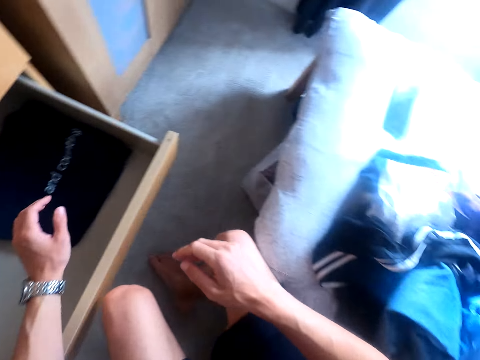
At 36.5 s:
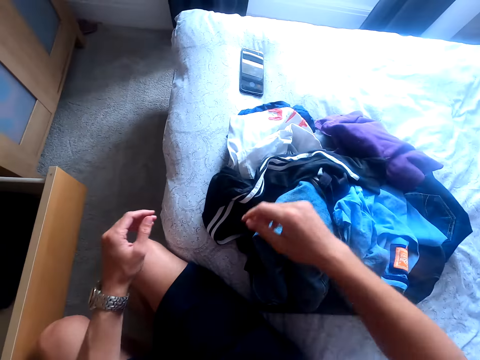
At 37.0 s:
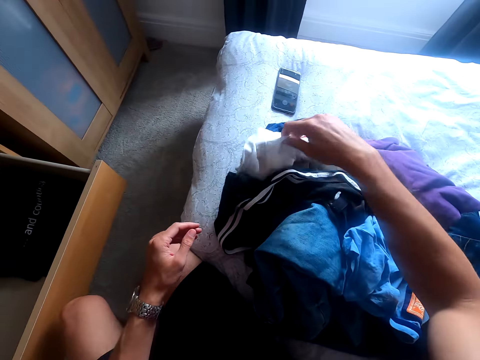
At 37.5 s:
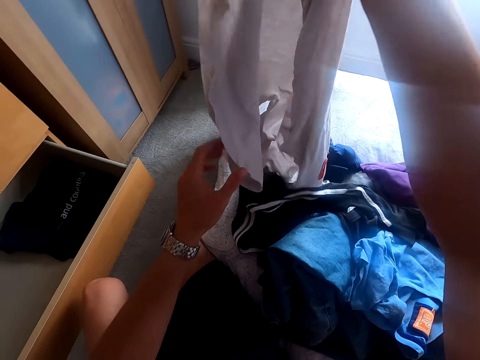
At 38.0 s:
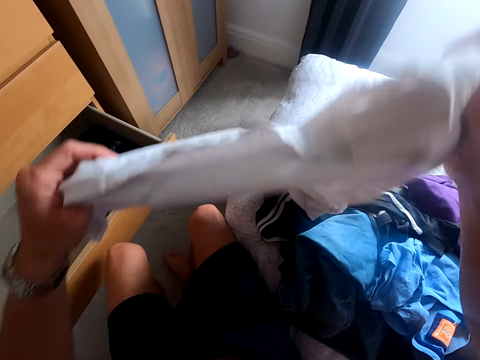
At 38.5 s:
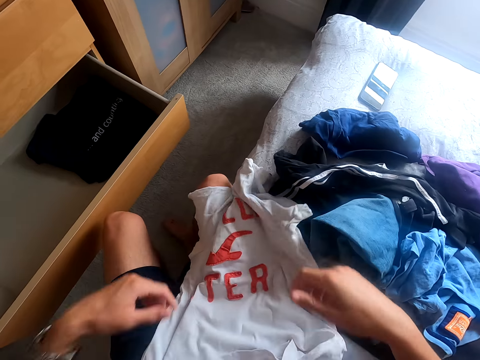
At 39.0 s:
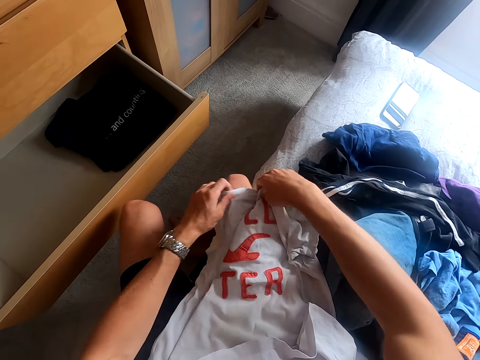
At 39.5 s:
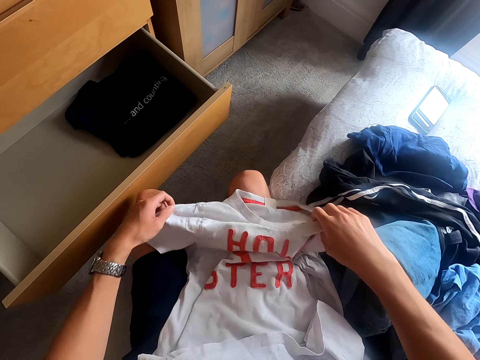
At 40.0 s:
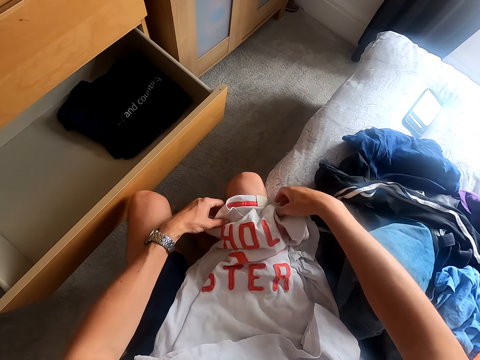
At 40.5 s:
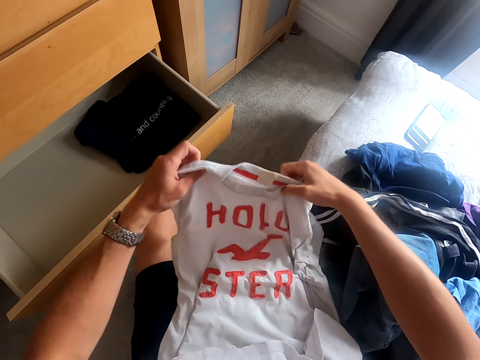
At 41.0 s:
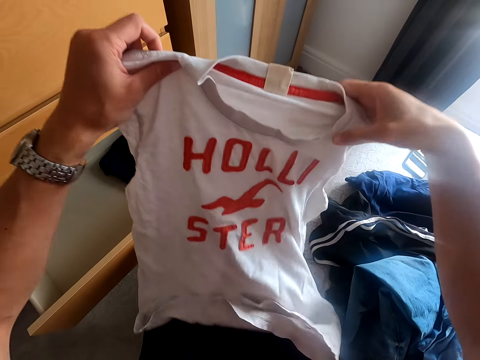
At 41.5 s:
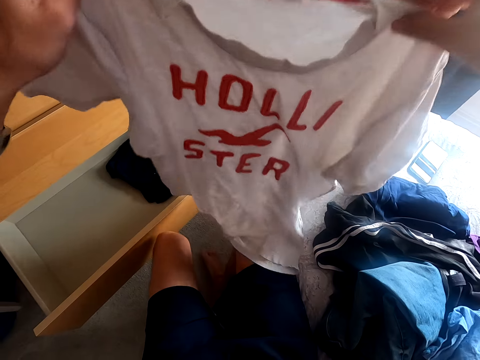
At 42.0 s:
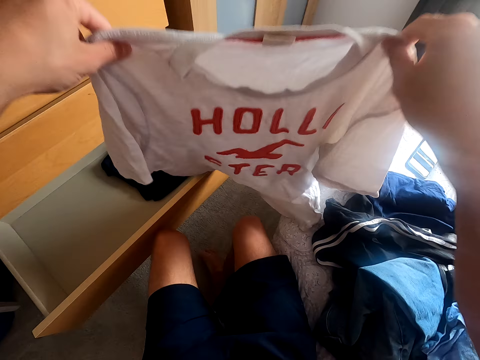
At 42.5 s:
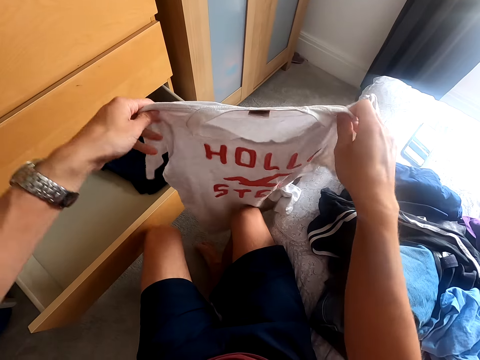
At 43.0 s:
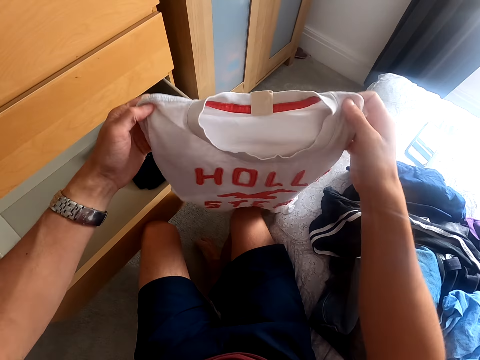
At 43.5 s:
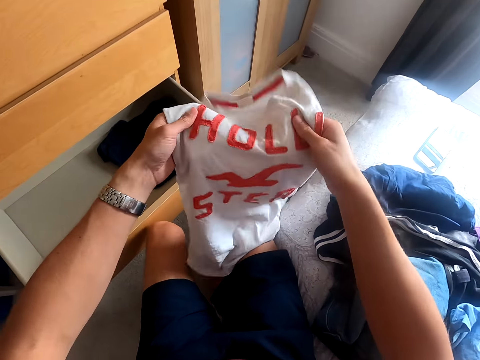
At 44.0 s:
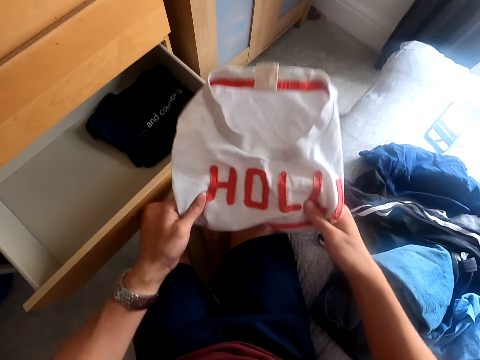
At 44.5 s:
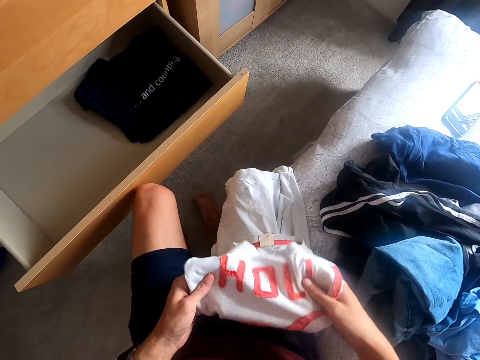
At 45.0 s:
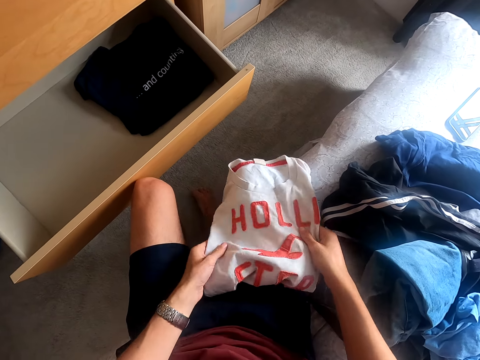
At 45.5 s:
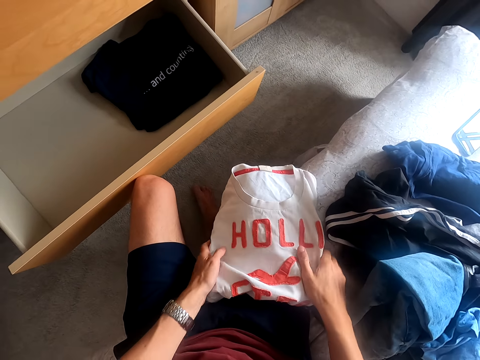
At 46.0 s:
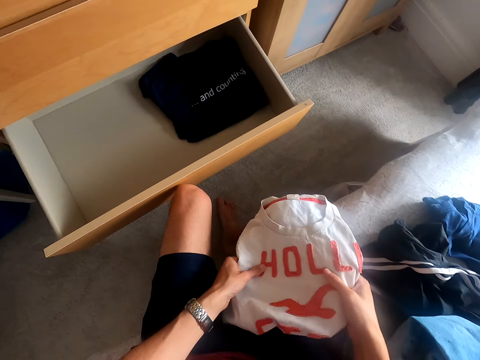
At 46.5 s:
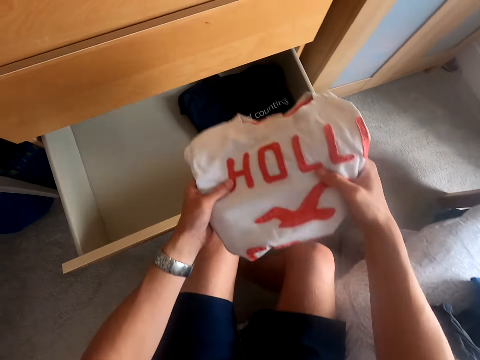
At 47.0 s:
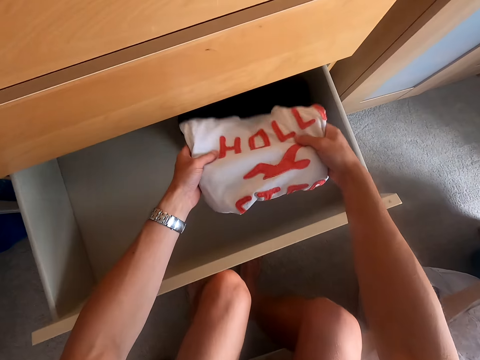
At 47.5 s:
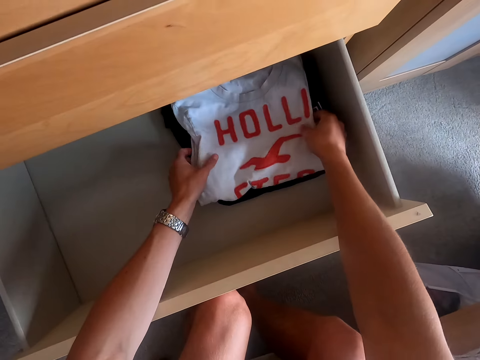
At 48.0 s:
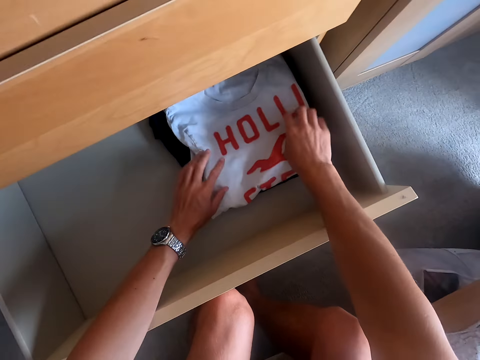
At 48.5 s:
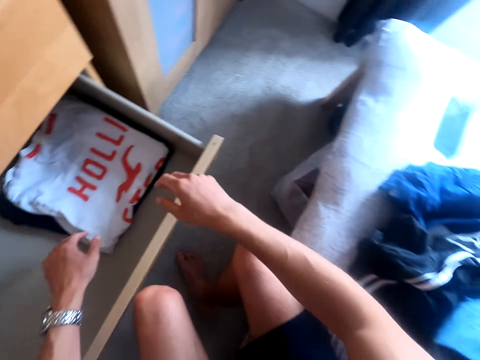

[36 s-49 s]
The camera wearer picks up a t-shirt from the bed. They put the t-shirt on the lap. They straighten the t-shirt. They lift the t-shirt. They lower the t-shirt. They fold the t-shirt. They put the t-shirt on the lap. They fold the t-shirt. They put the t-shirt in the drawer.

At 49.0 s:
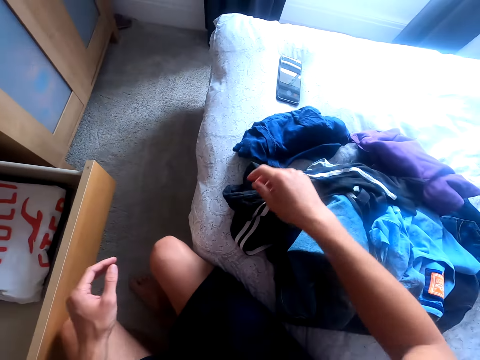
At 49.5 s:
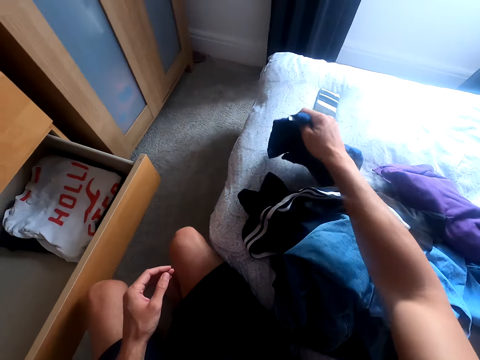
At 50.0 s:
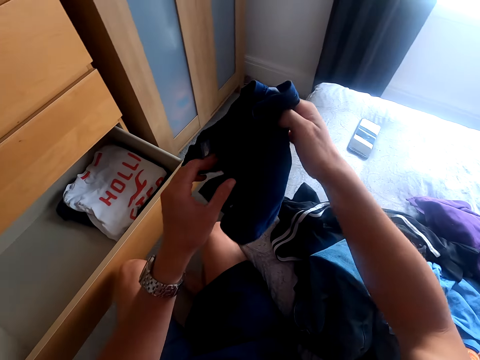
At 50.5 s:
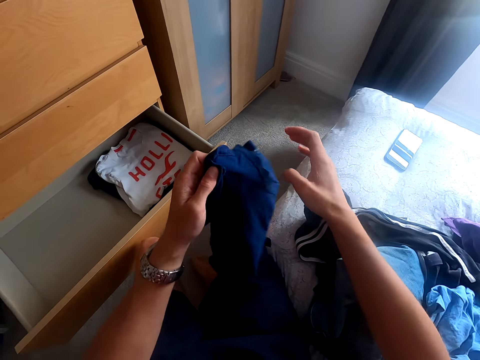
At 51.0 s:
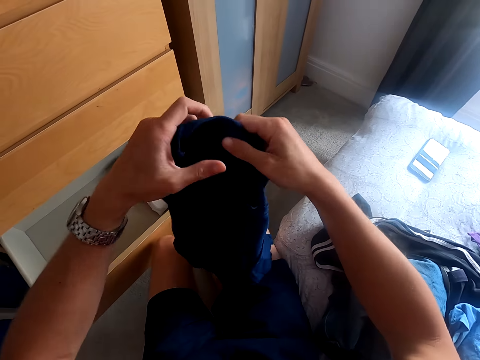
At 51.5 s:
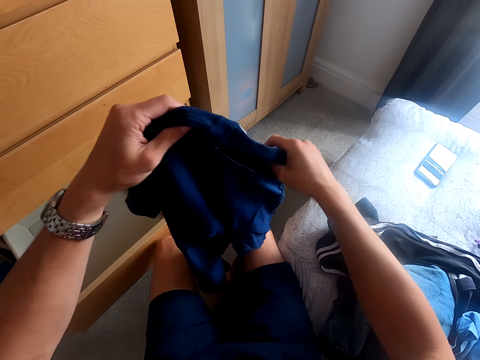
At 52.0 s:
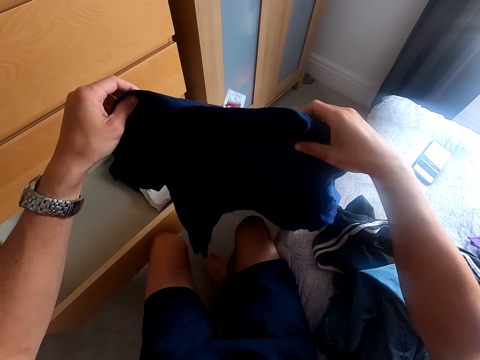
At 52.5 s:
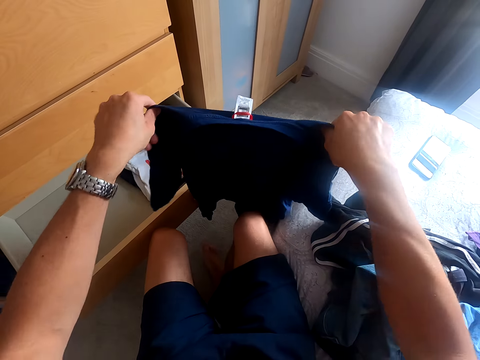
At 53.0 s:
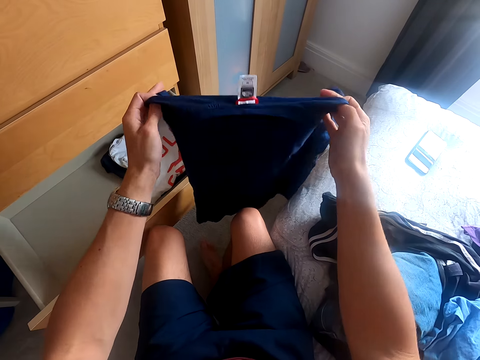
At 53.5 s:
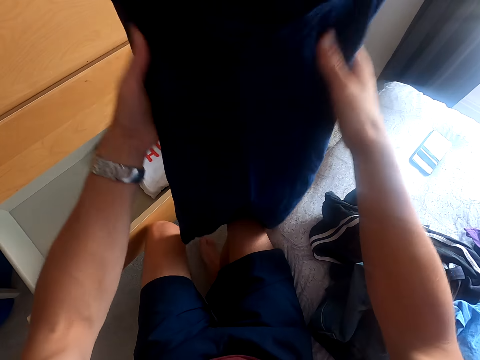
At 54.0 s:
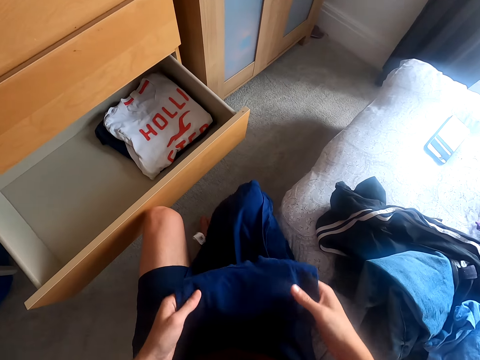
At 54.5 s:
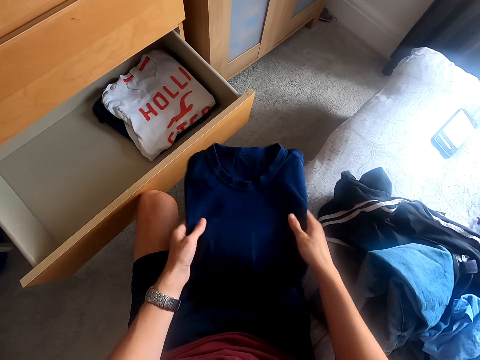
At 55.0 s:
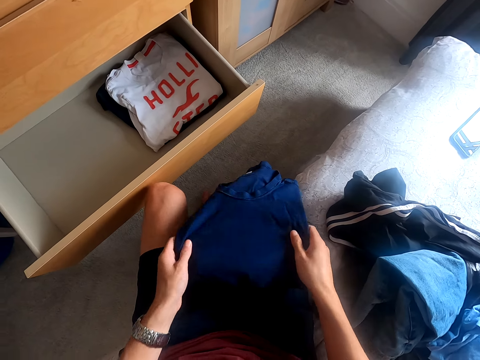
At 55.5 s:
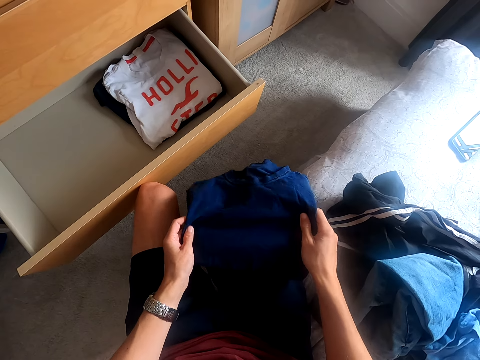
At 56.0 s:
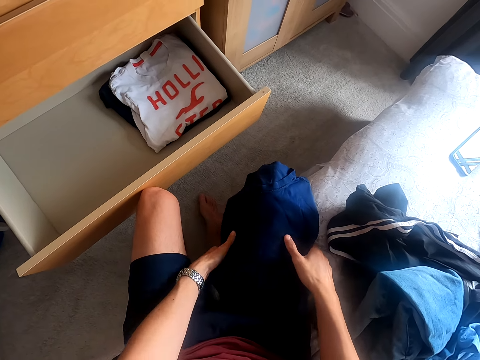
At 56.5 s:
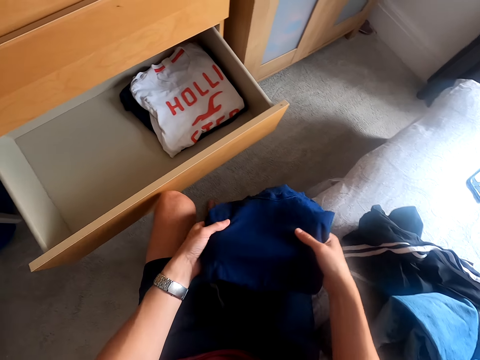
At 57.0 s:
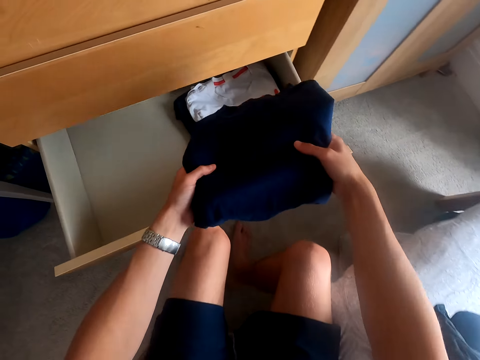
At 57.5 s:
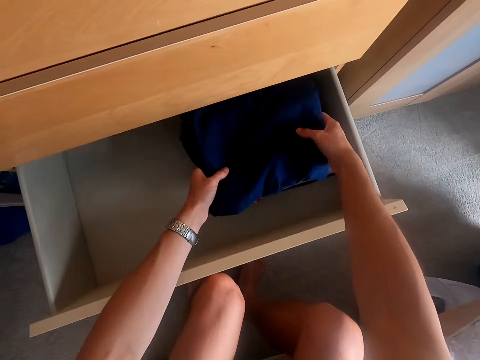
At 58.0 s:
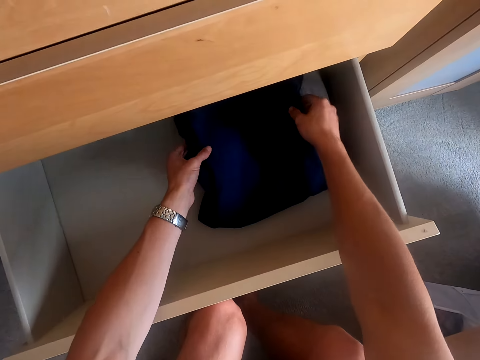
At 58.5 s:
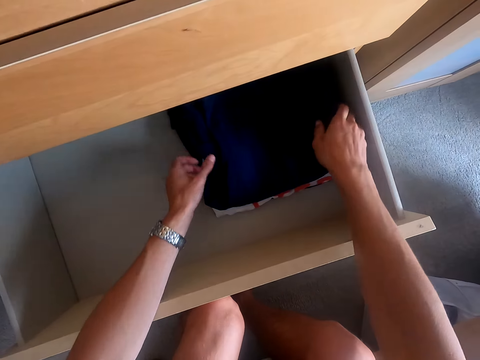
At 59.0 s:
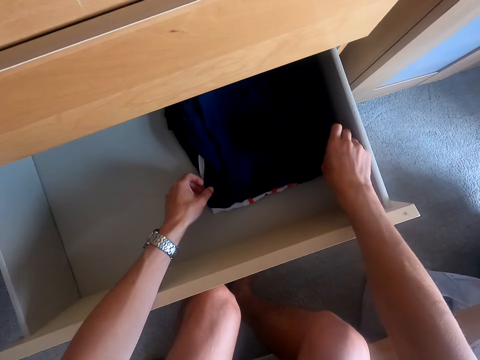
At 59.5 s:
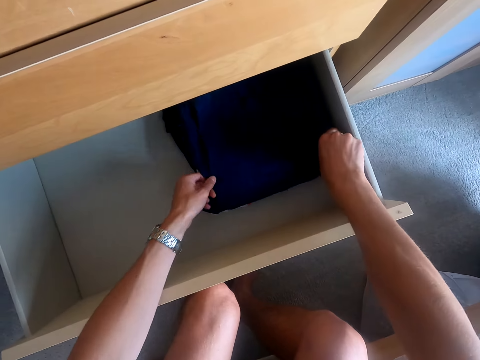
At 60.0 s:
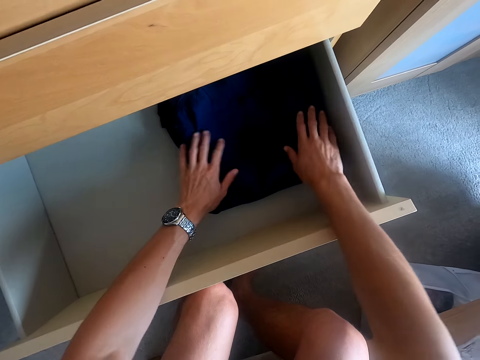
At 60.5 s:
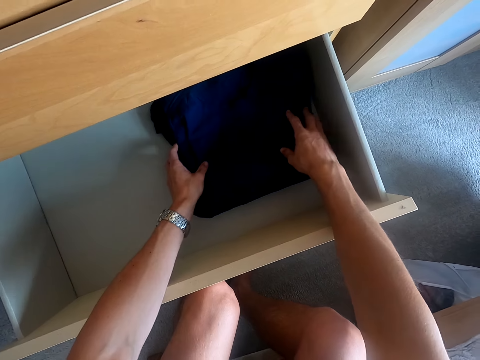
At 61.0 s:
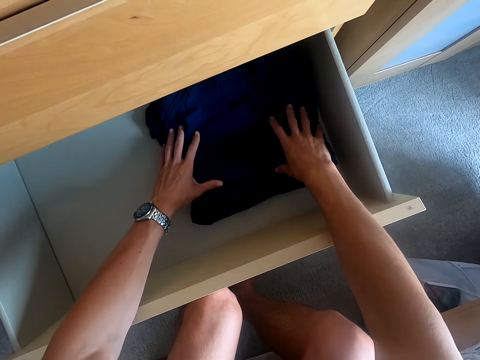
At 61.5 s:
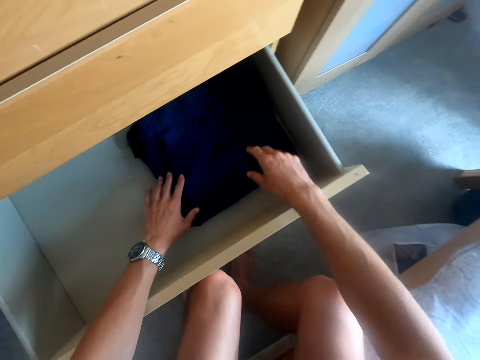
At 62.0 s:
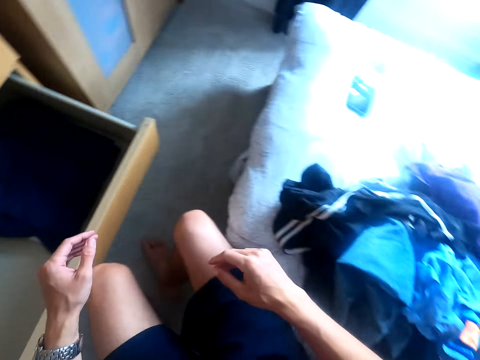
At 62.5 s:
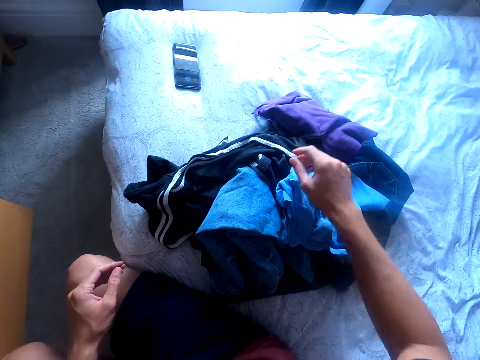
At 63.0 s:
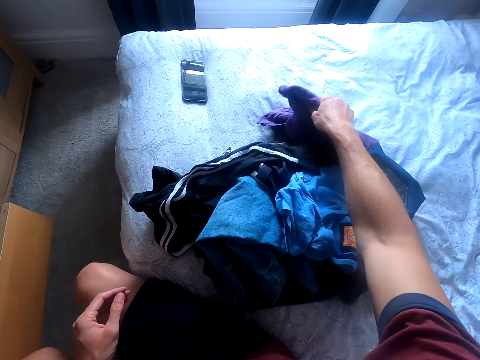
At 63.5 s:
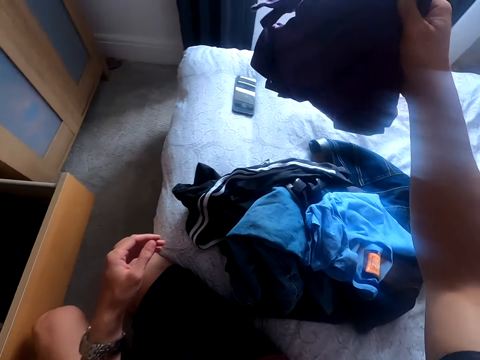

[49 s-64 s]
The camera wearer picks up a t-shirt from the bed. They straighten the t-shirt. They lift the t-shirt. They fold the t-shirt. They lower the t-shirt. They put the t-shirt on the lap. They straighten the t-shirt. They put the t-shirt in the drawer. They arrange the t-shirt in the drawer. They pick up a t-shirt.
